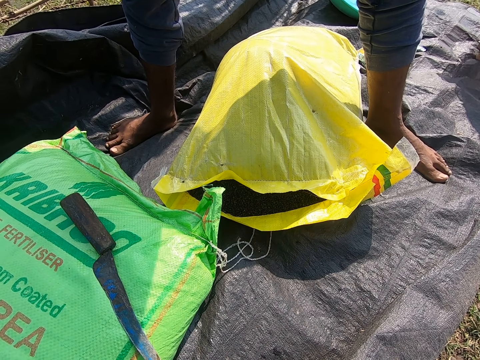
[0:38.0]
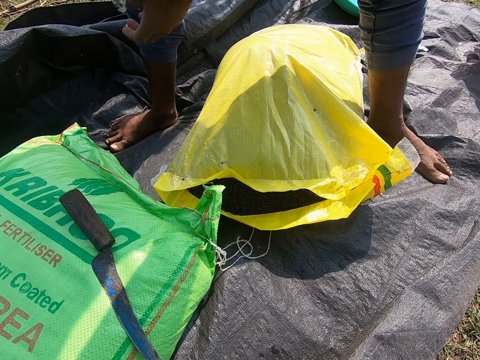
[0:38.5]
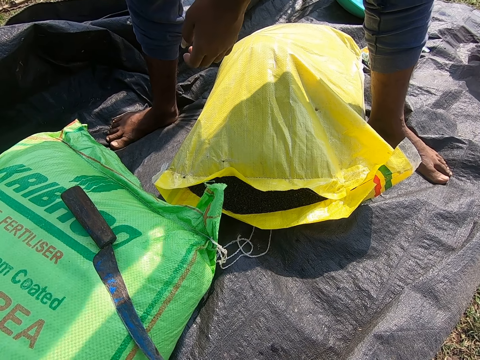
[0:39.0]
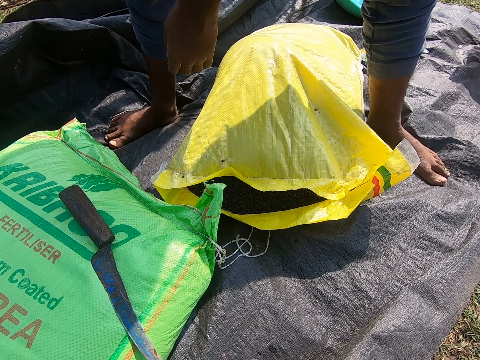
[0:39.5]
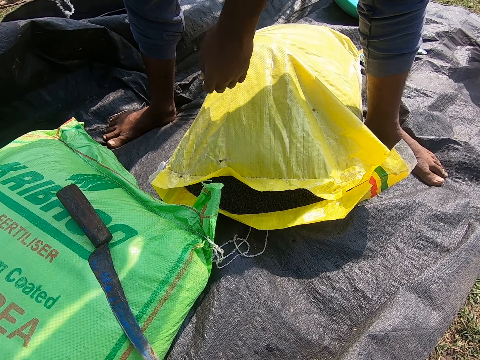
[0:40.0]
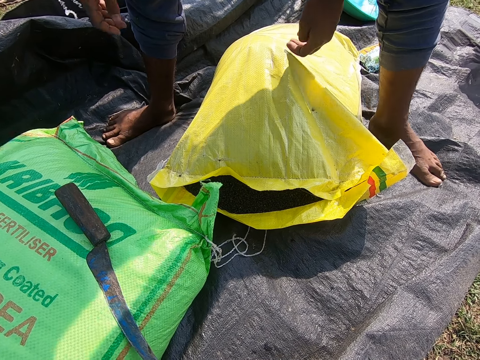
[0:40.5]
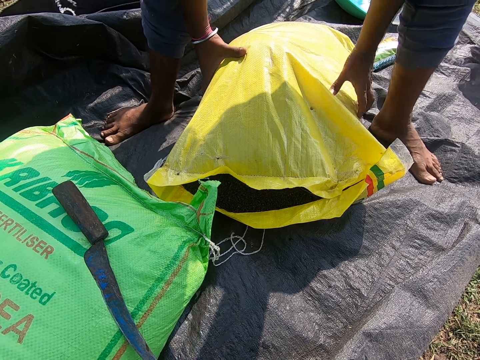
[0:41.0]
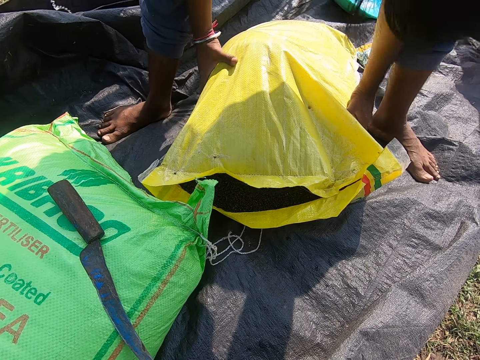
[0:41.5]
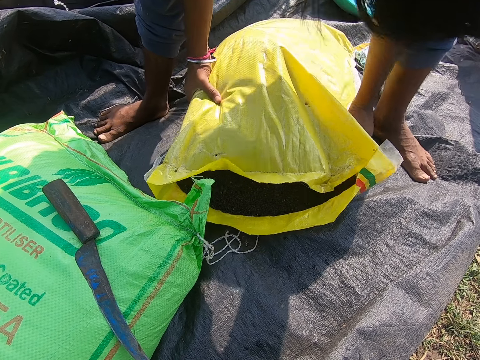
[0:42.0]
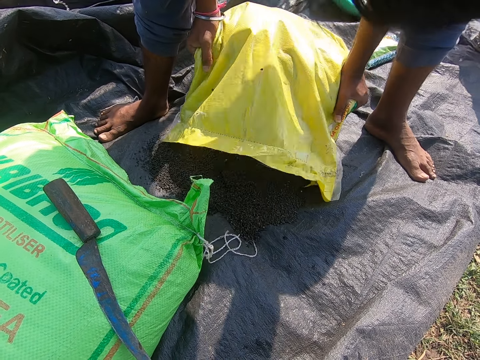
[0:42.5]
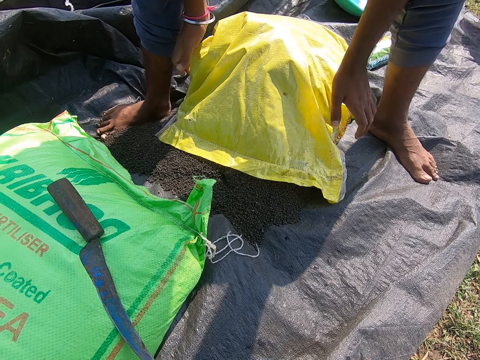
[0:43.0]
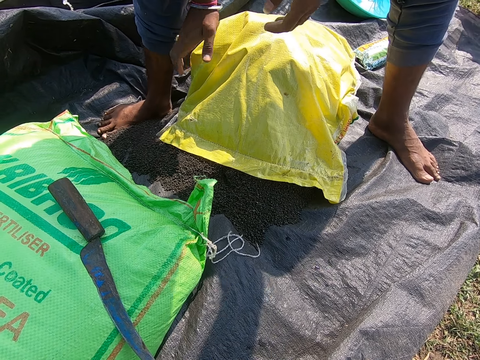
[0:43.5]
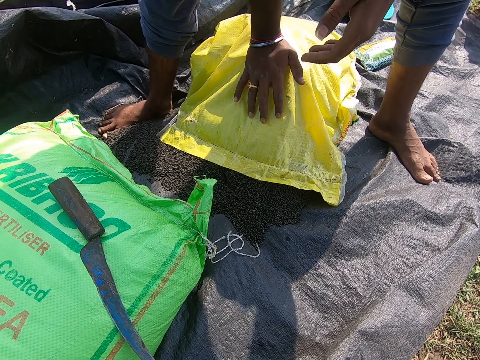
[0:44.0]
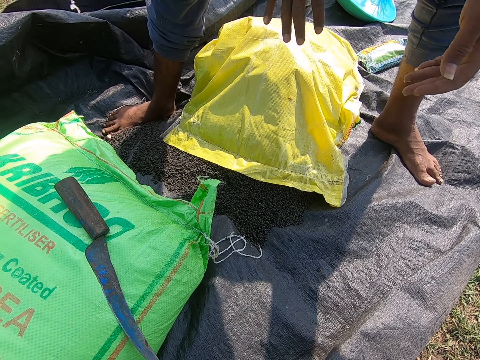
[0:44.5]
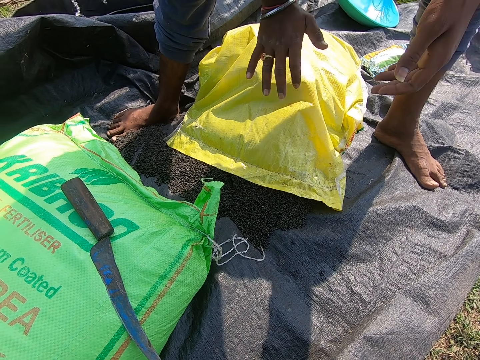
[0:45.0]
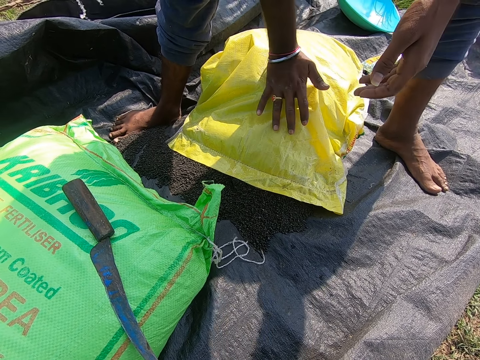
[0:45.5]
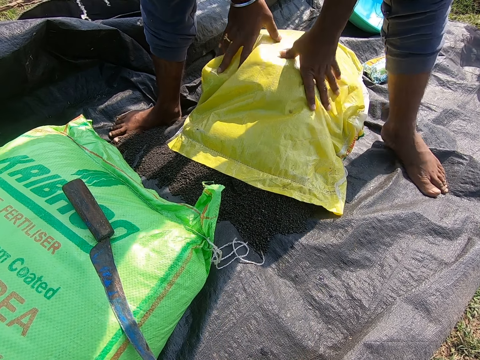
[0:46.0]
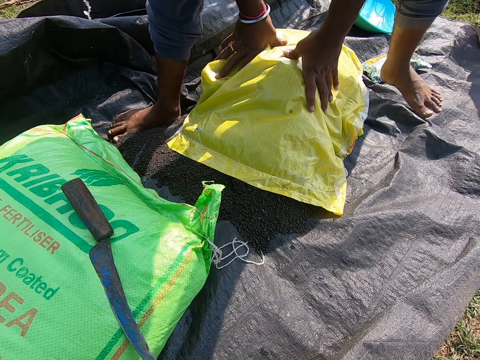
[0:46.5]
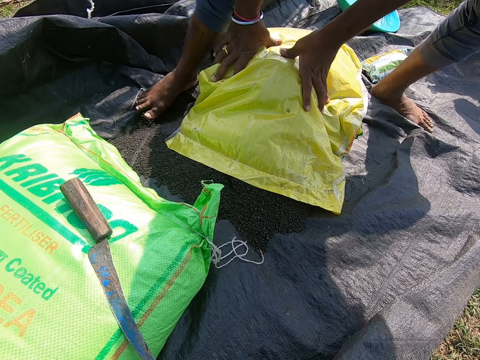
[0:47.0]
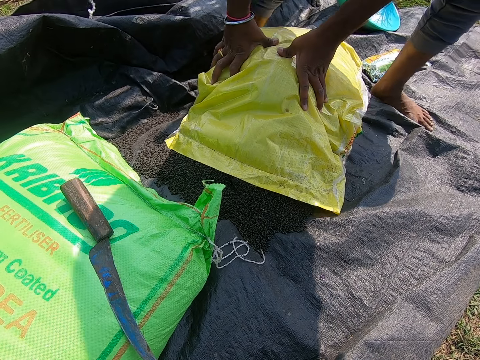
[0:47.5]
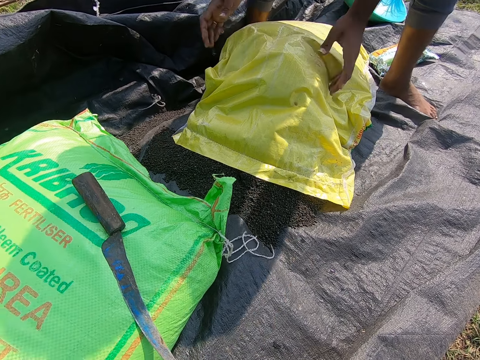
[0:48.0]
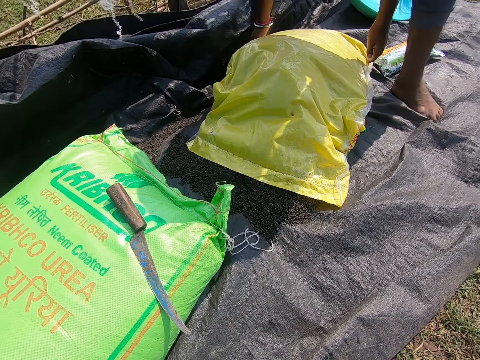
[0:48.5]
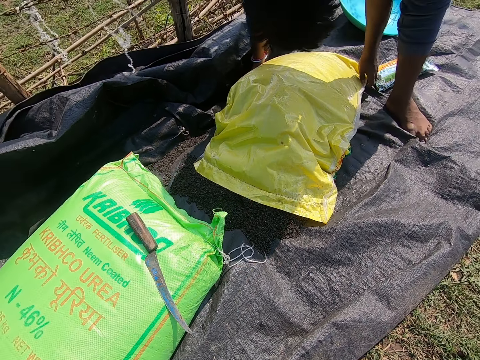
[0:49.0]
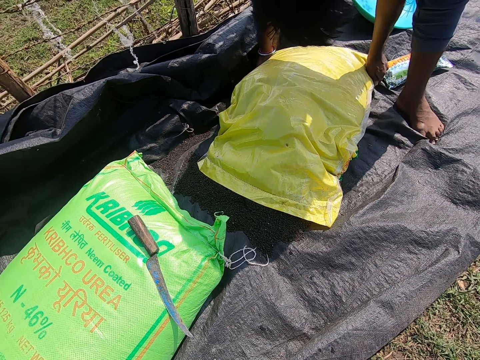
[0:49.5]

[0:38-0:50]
A person pulls a string with both hands. The camera wearer drops the sack thread. The person pours something. The camera wearer pours fertilizer from the sack. They hit the sack.

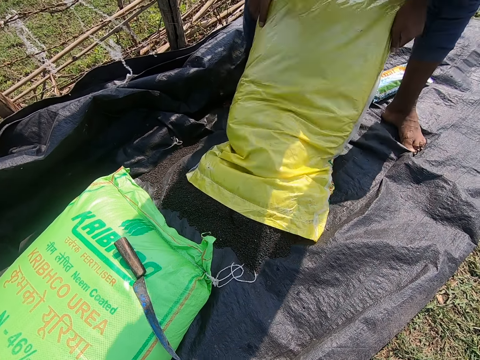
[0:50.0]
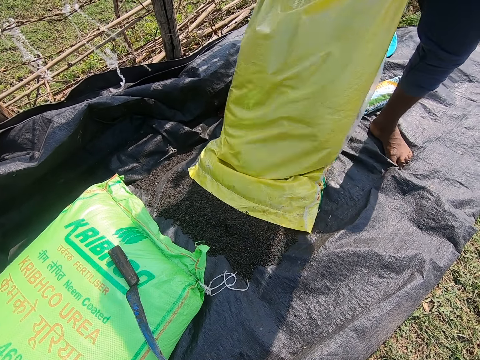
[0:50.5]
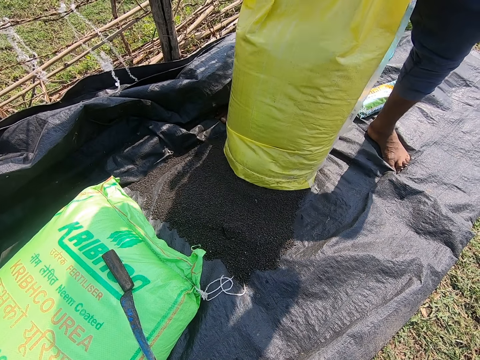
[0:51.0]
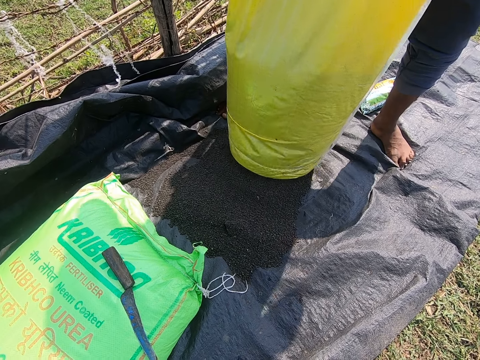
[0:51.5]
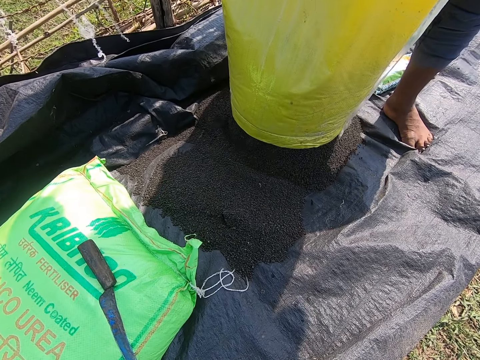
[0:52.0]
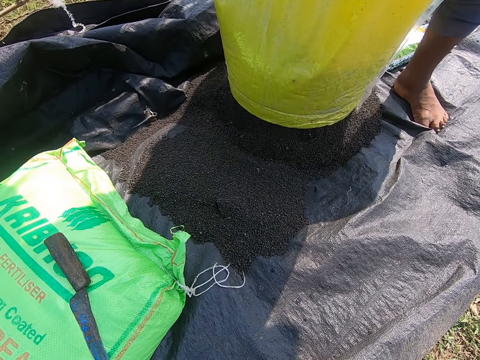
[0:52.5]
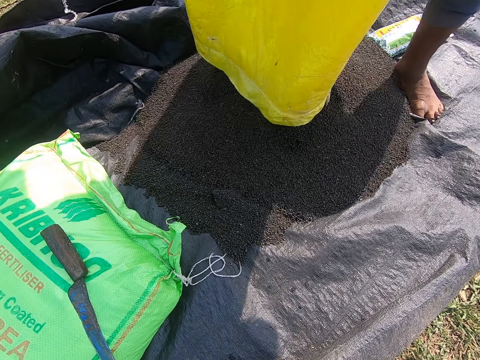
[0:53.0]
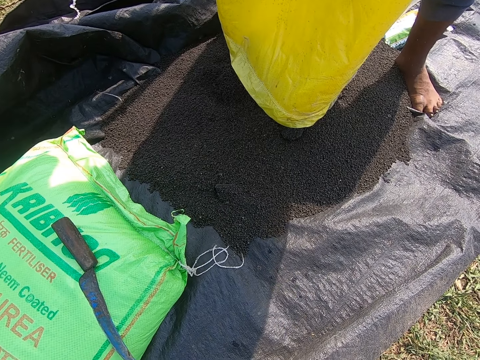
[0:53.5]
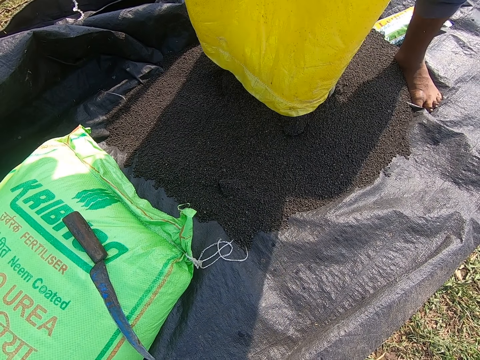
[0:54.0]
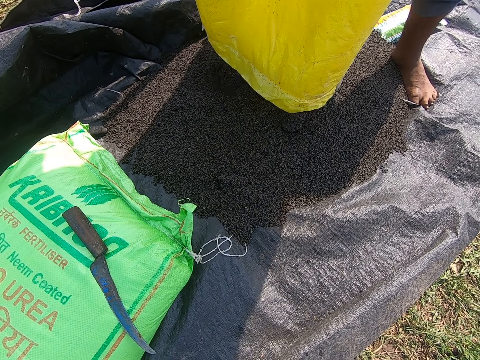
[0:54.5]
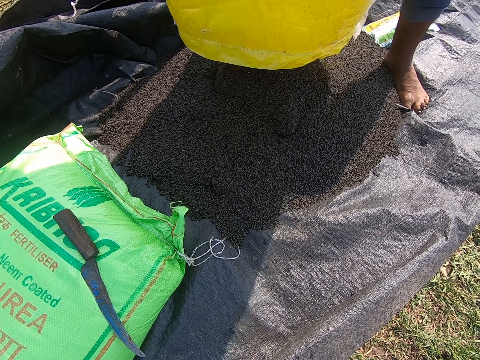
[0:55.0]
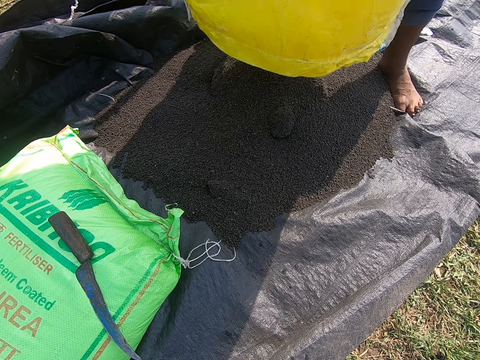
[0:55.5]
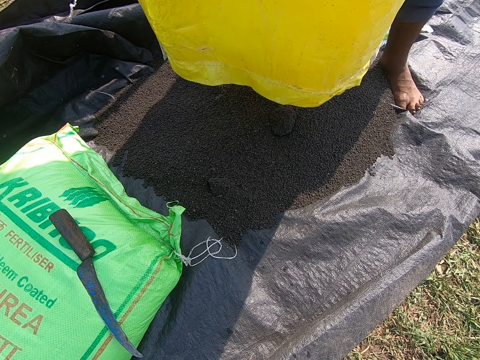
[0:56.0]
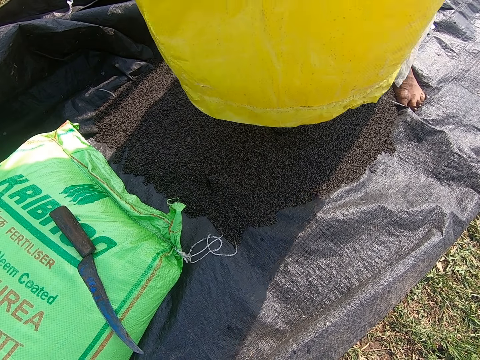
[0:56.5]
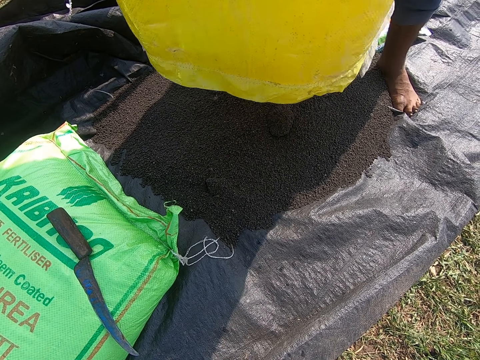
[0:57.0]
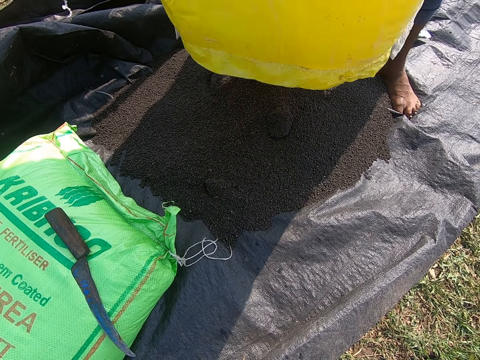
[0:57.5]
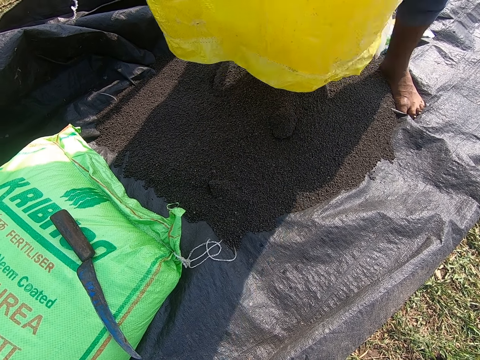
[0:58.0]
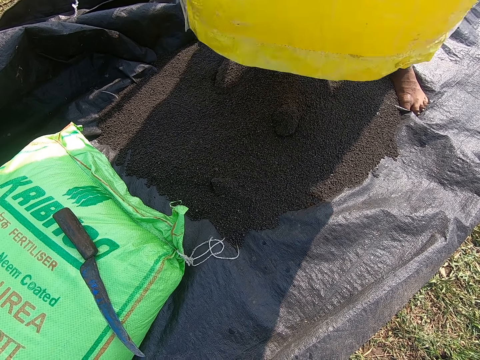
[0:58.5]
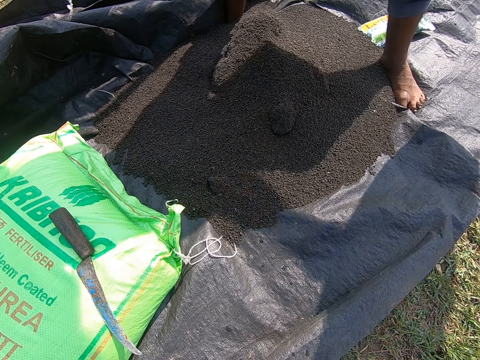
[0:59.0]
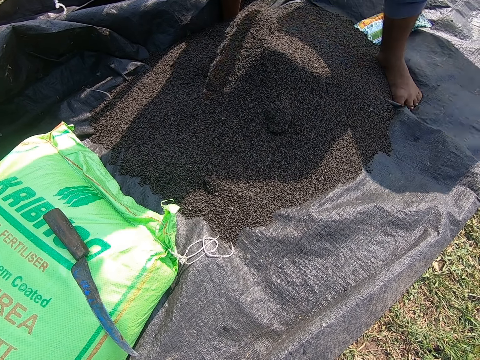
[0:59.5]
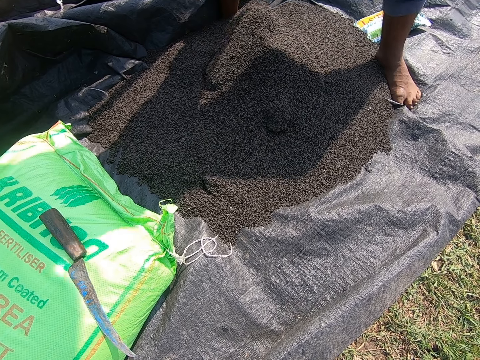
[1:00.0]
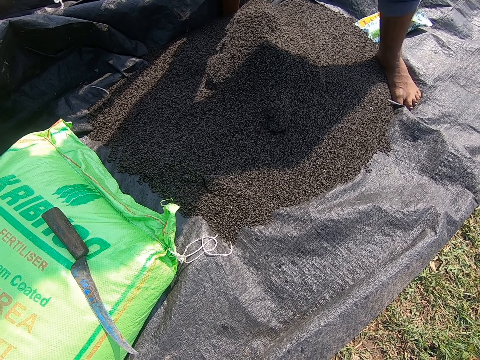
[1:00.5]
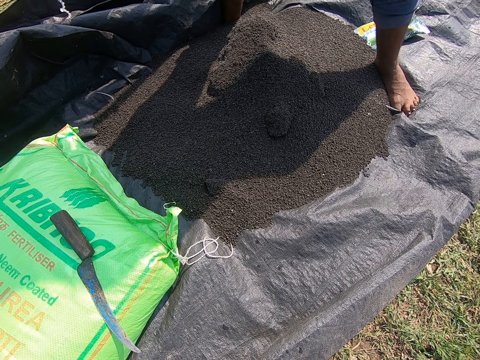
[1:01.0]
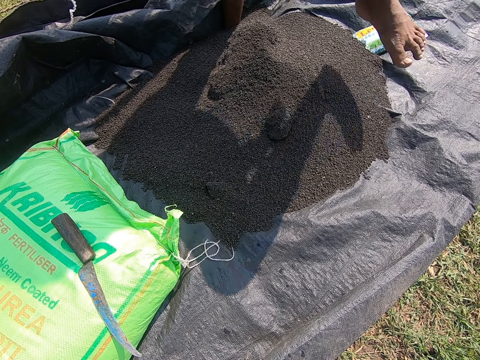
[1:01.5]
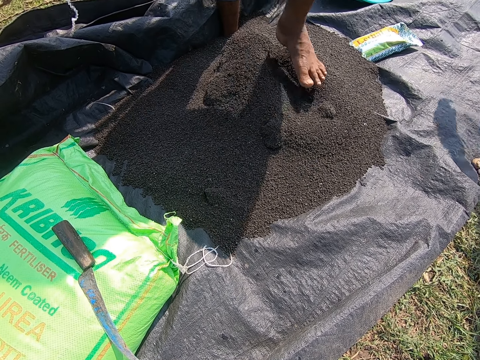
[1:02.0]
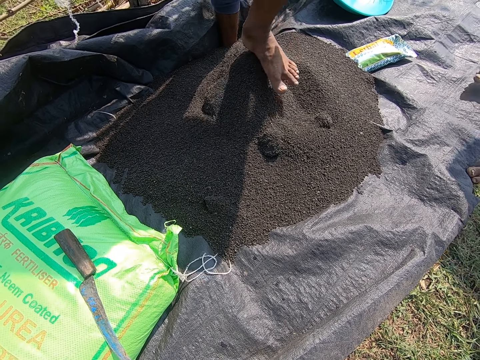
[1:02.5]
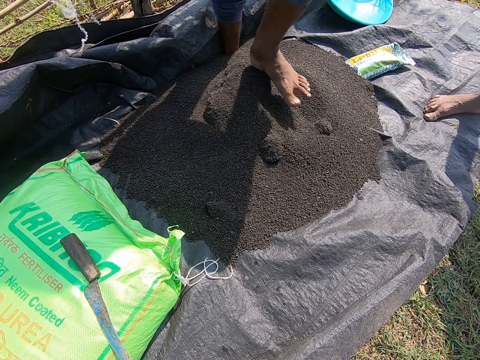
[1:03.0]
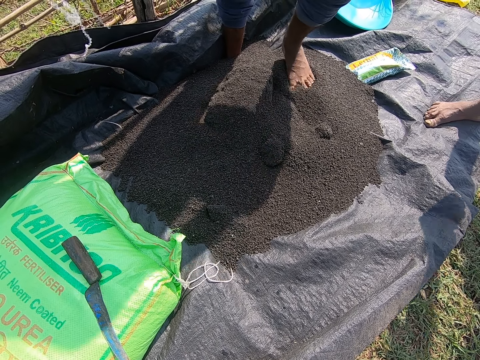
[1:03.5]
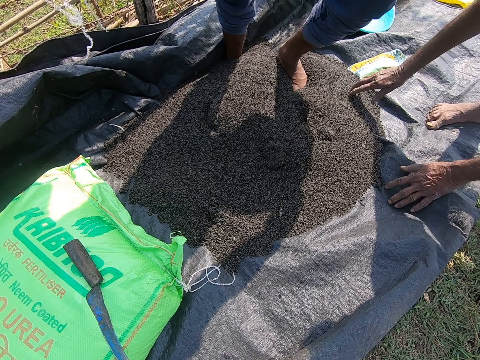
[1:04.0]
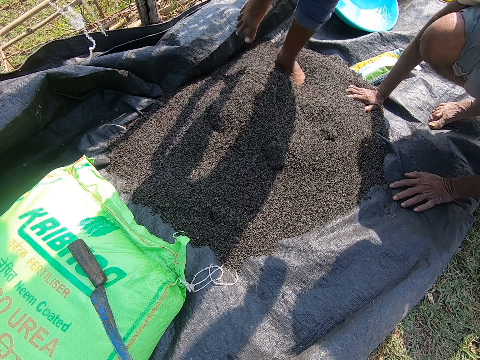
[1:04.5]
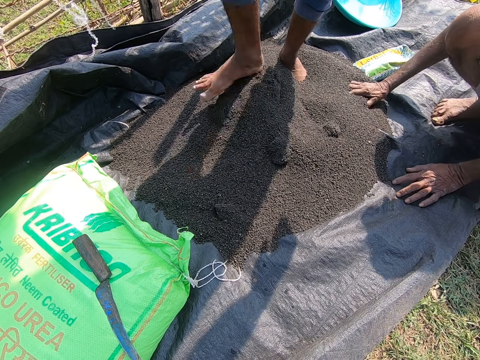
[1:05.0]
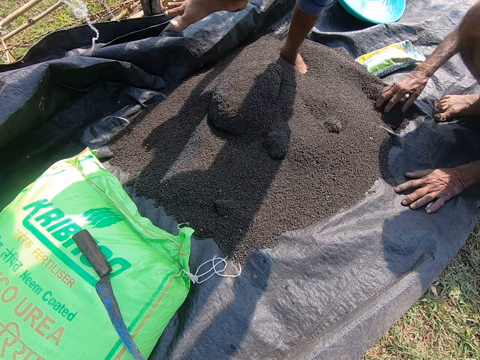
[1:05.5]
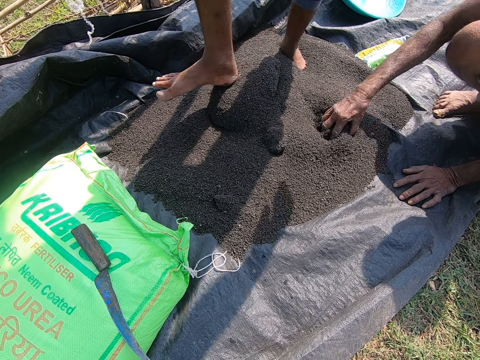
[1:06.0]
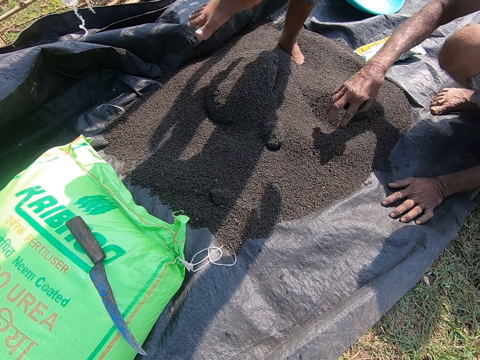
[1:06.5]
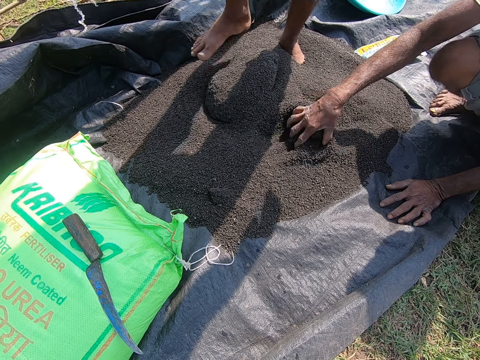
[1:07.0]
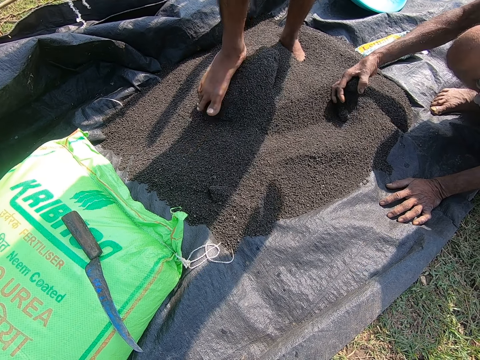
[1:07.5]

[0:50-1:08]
The camera wearer pours fertilizer from the sack. They look down. A man pours something from the sack. The camera wearer drops the sack. The man looks down. The camera wearer steps on the fertilizer. They converse with the man. The man steps on something. The camera wearer steps on the fertilizer. The man spreads the fertilizer with his hand.
